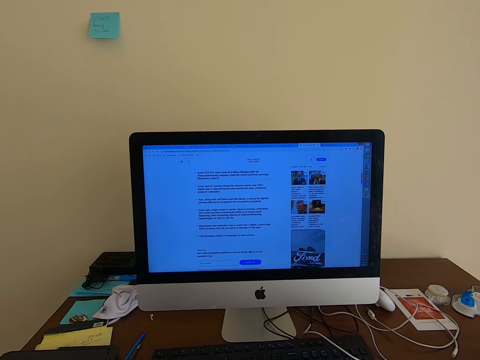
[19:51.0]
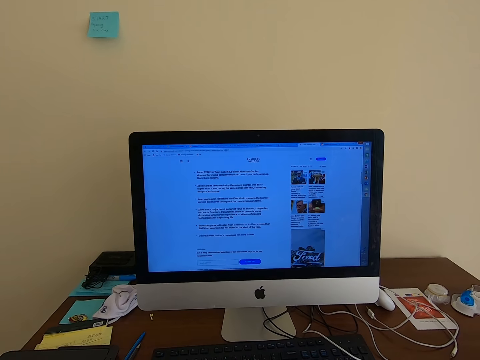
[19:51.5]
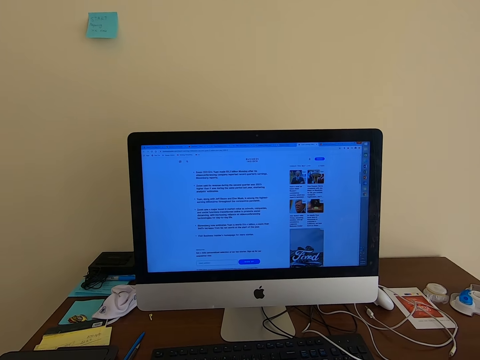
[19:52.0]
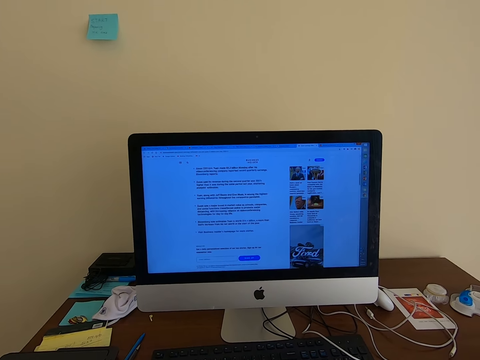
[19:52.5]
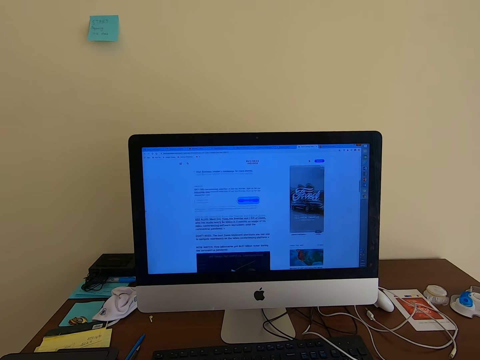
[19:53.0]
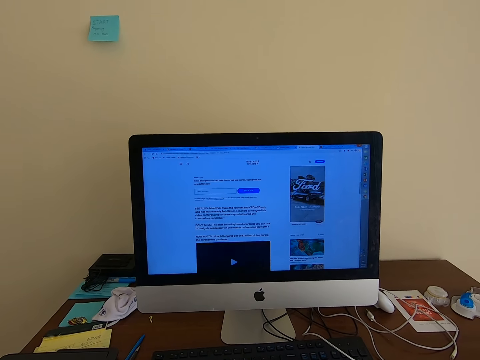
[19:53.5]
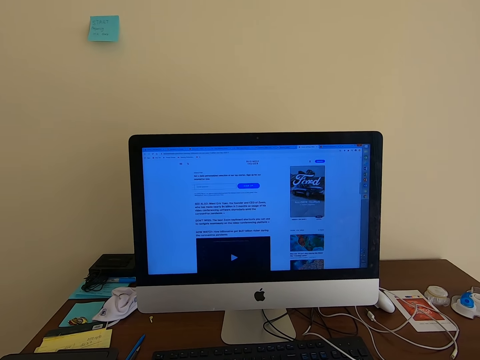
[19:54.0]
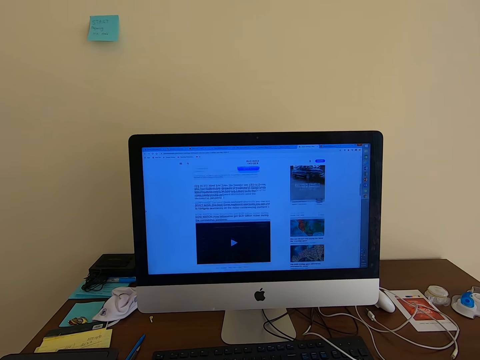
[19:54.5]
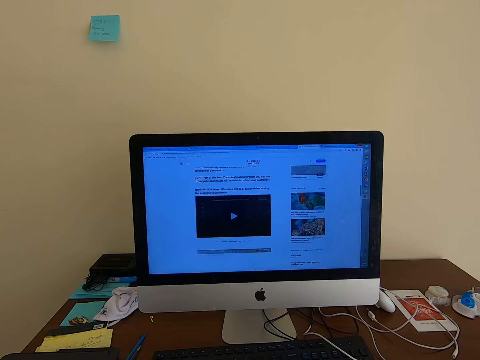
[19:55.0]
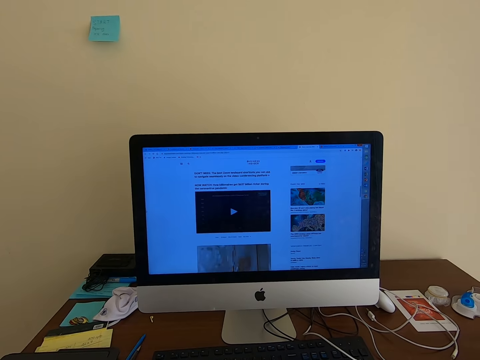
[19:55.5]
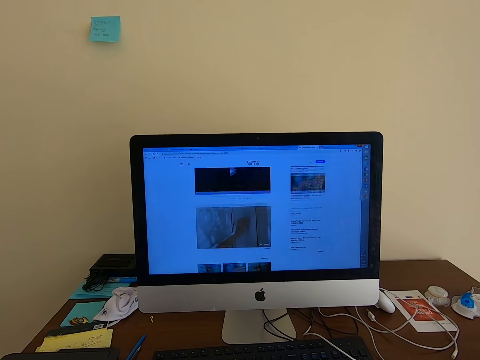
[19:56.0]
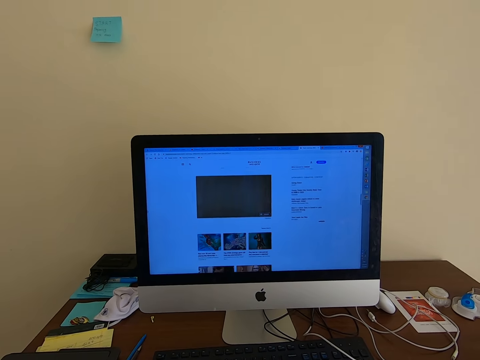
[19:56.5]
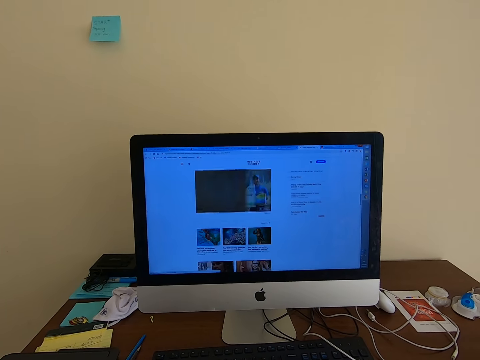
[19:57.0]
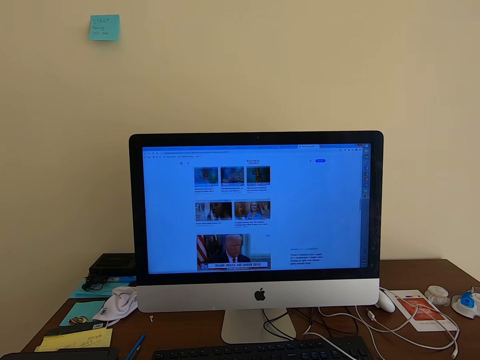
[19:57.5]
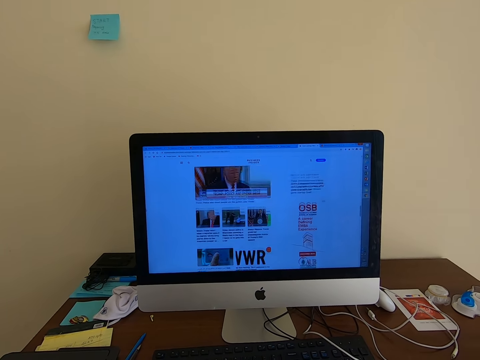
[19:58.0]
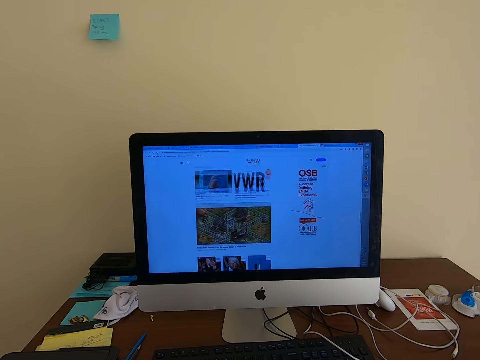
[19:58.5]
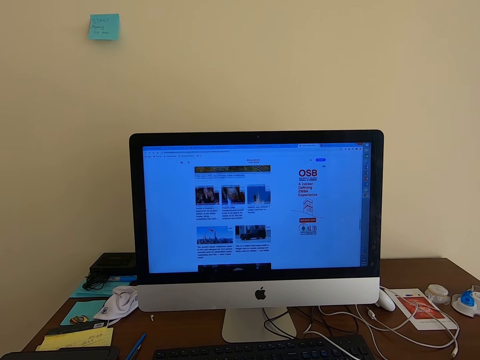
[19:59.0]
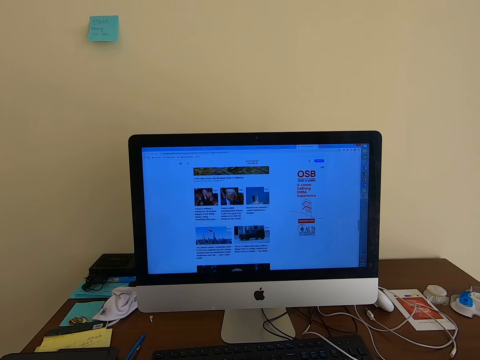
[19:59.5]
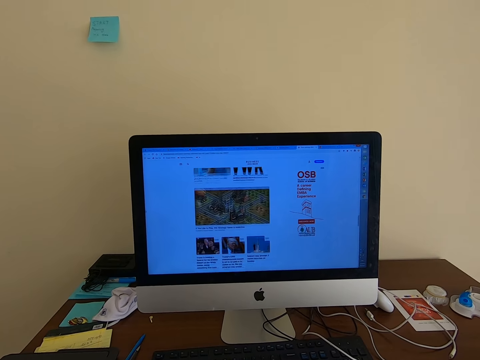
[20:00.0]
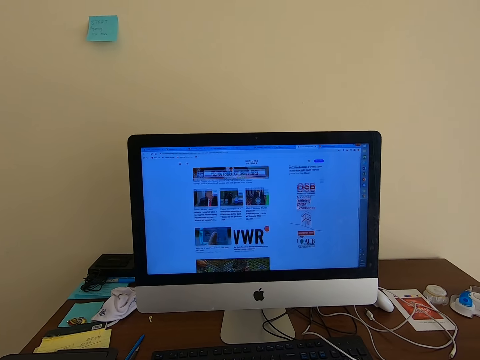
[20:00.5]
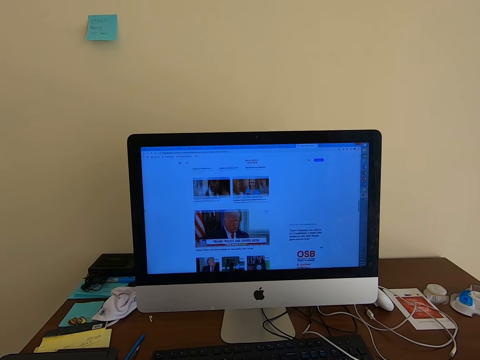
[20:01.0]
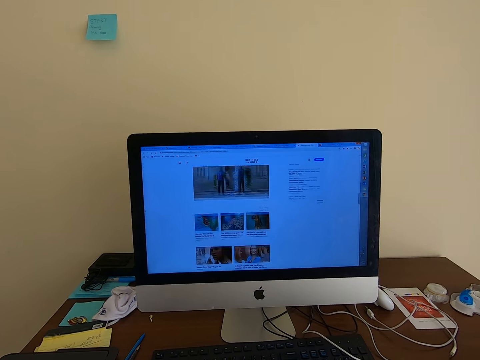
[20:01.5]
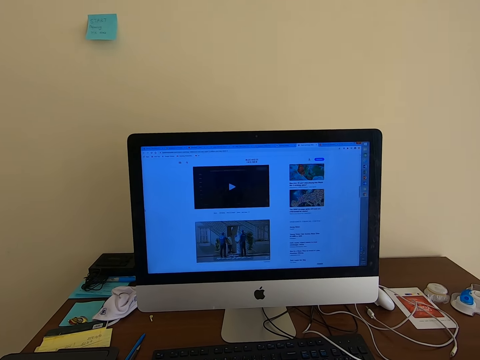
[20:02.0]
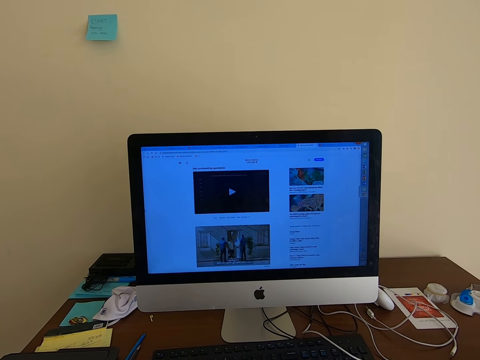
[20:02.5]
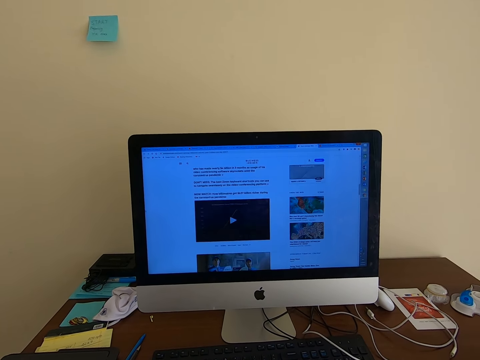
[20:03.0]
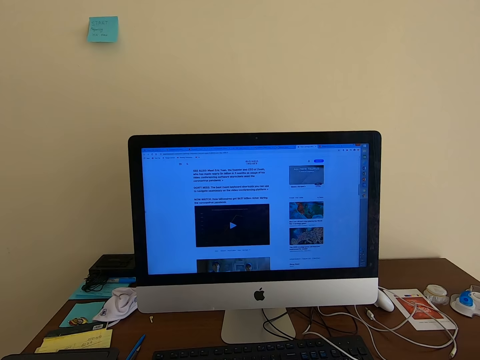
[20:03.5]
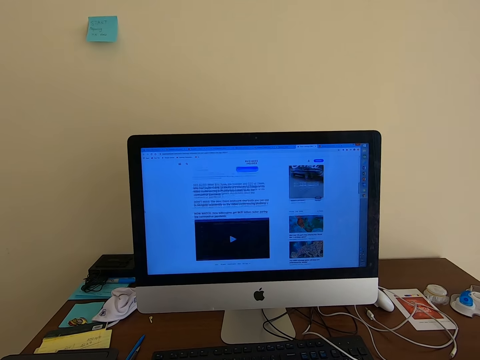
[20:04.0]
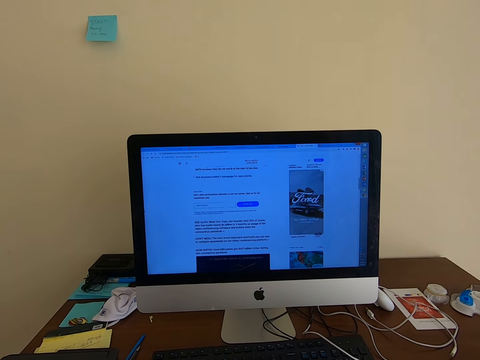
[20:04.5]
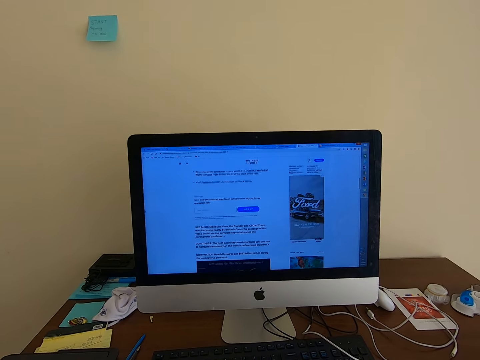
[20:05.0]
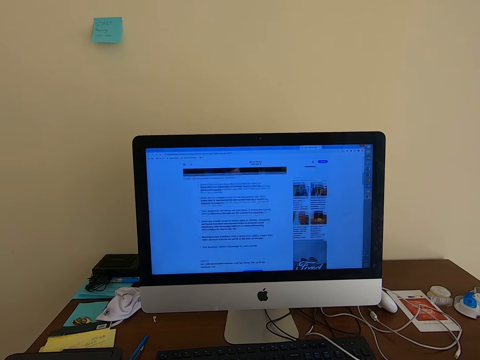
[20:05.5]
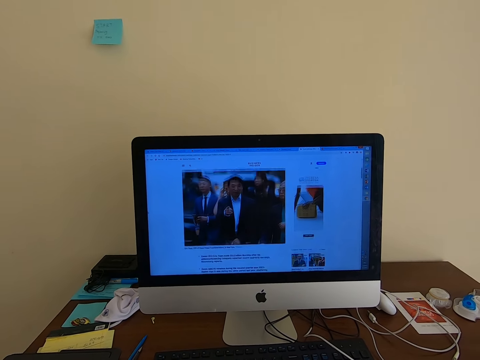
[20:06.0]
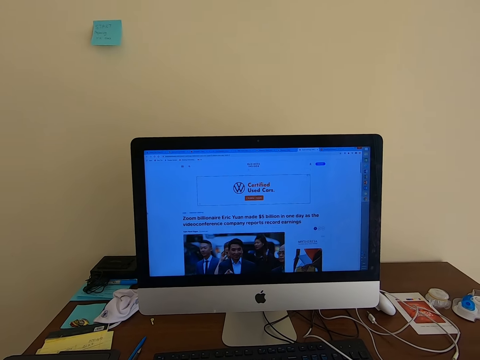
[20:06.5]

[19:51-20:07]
The camera wearer operates the keyboard. They scroll the mouse. They scroll the mouse repeatedly. They scroll downwards. They scroll downwards again.

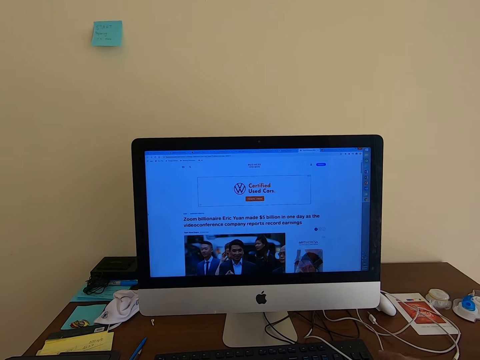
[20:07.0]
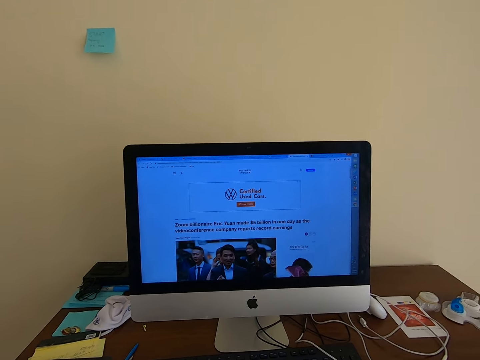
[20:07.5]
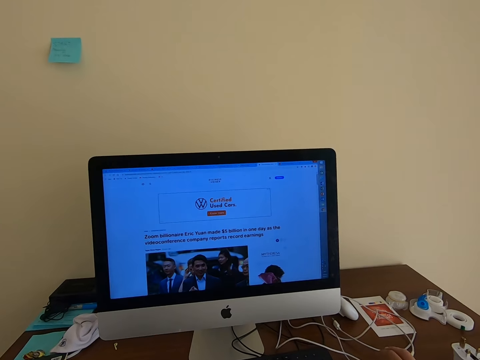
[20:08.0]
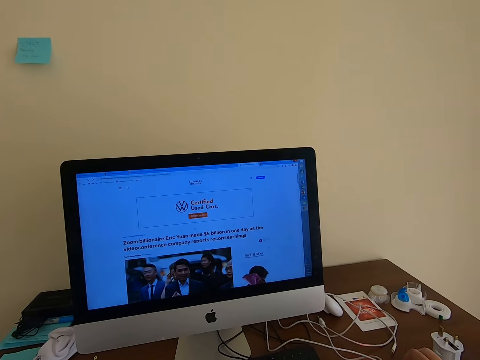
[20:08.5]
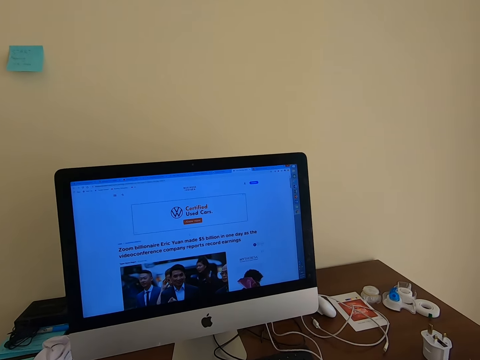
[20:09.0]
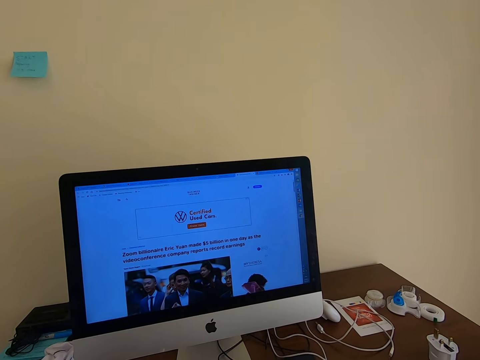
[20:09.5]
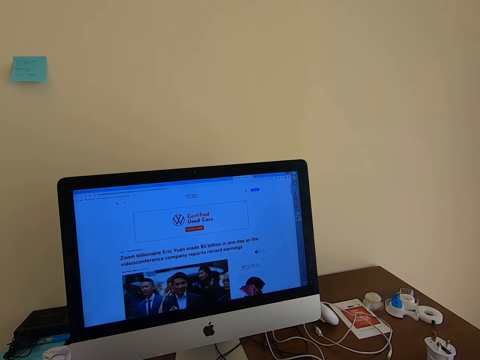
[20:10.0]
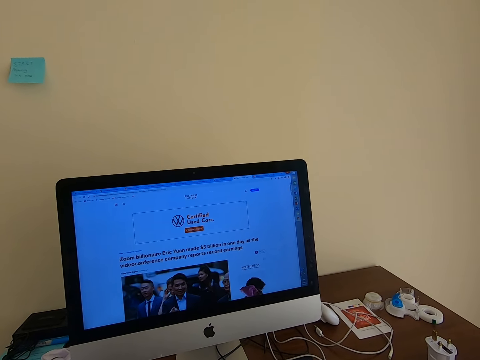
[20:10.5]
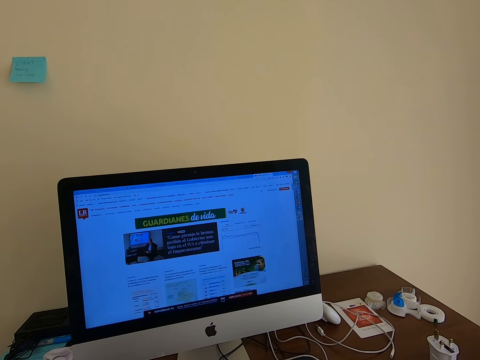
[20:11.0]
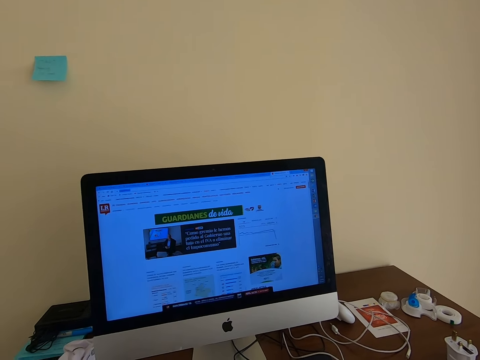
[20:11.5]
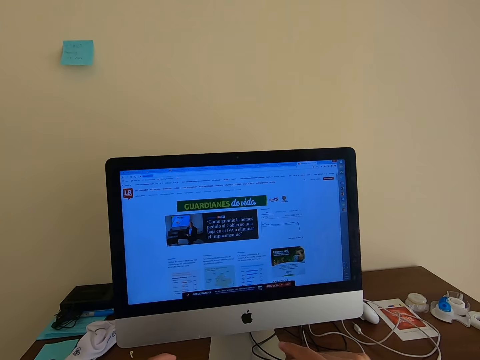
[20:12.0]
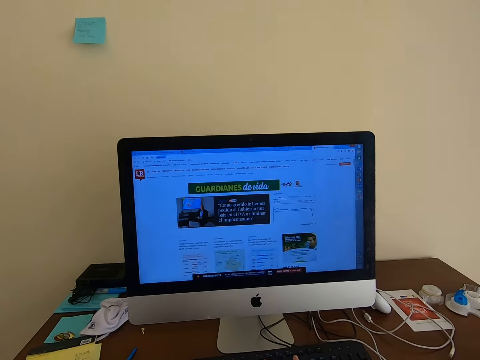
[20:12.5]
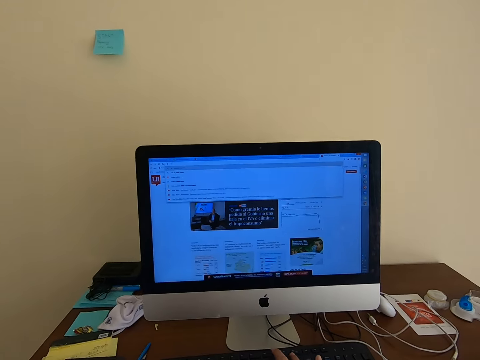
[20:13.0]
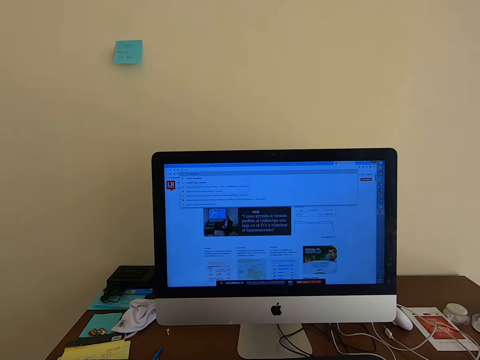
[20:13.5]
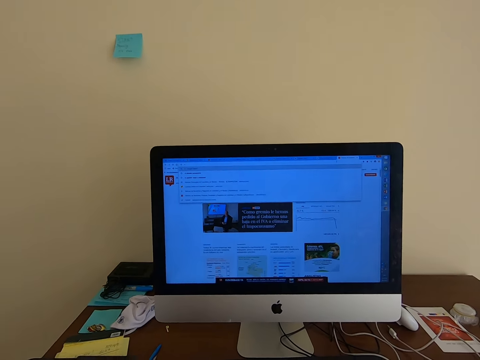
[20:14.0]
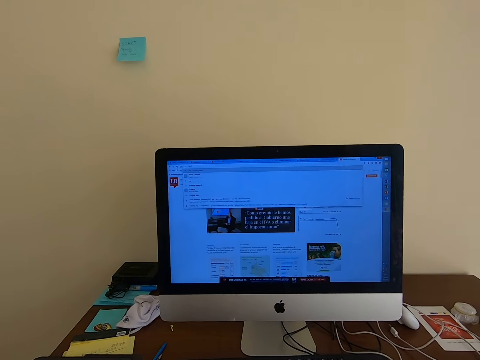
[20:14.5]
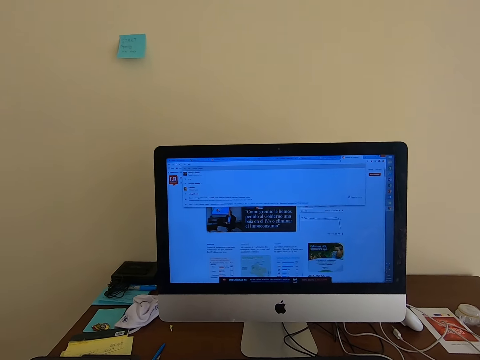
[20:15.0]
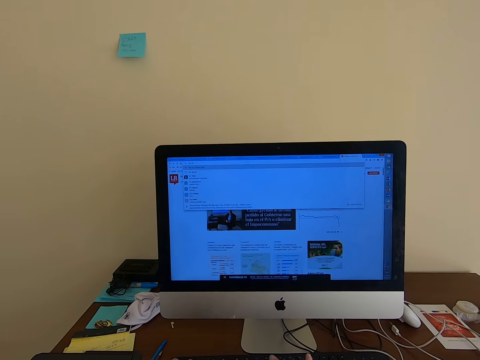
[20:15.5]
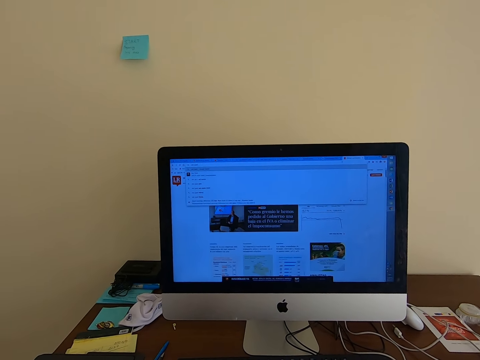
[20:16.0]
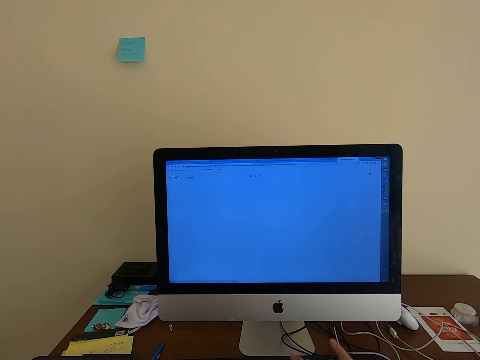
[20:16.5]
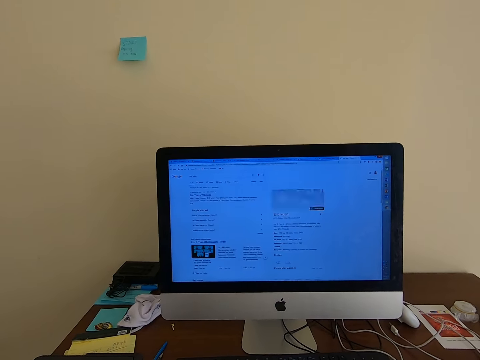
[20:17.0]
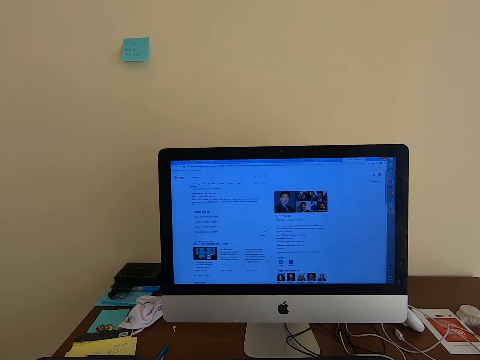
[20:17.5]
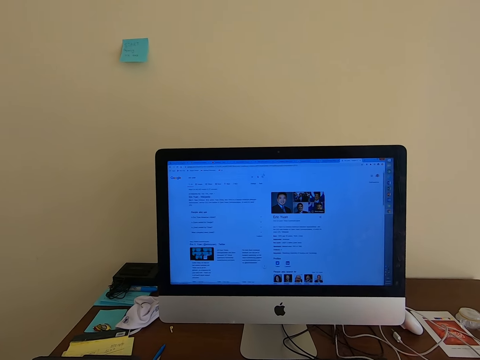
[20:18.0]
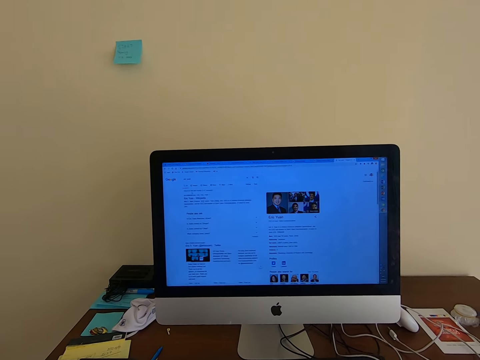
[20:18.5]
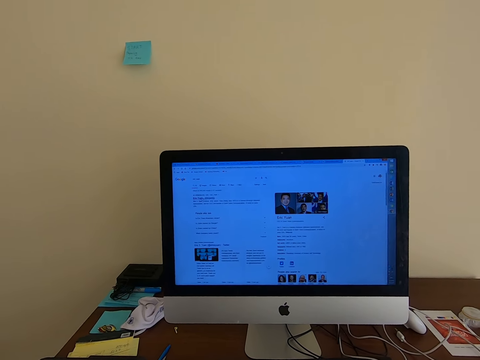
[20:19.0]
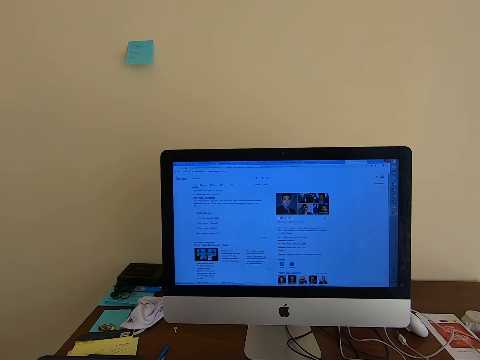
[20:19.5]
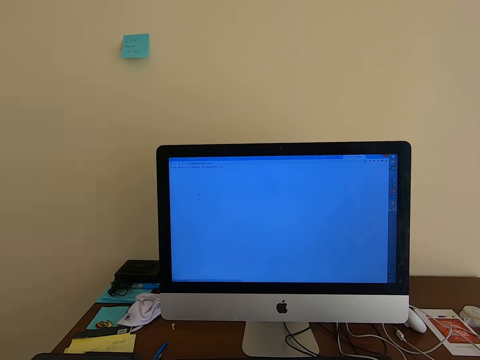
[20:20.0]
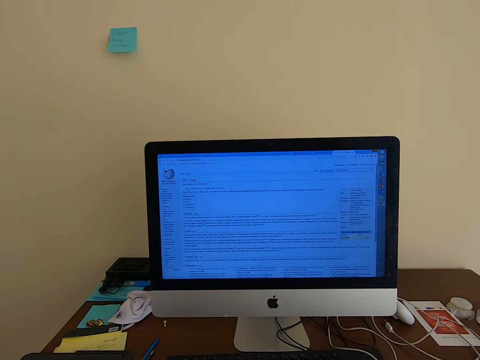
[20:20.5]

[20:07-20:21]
The camera wearer looks at the desktop. They scroll downwards. They operate the keyboard. They open a link. They click the mouse. They open a link.
